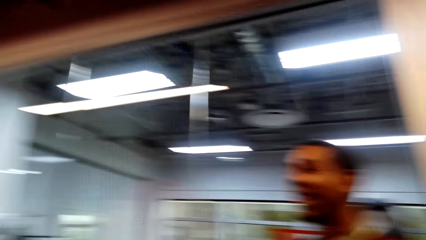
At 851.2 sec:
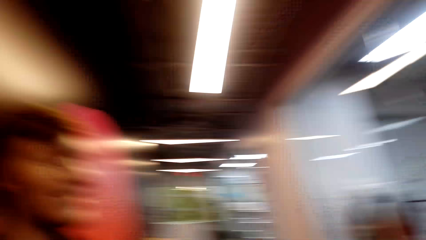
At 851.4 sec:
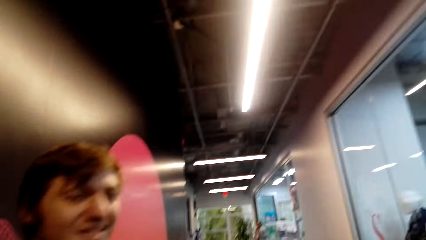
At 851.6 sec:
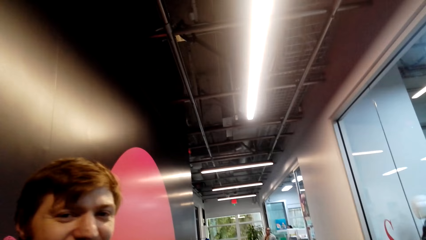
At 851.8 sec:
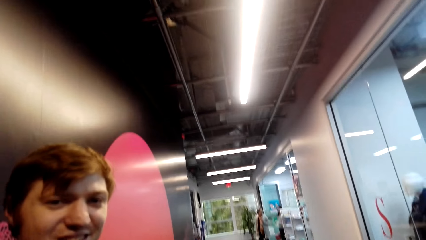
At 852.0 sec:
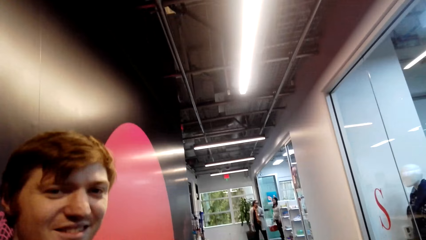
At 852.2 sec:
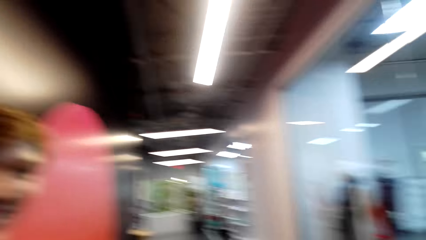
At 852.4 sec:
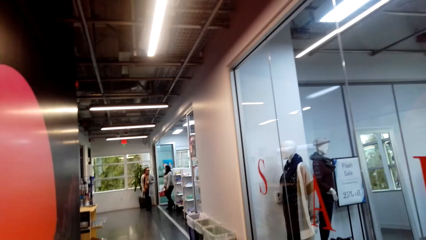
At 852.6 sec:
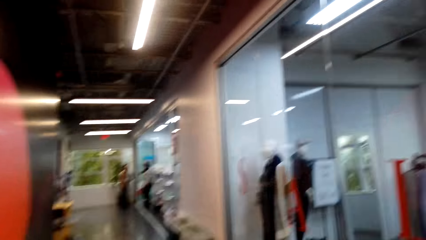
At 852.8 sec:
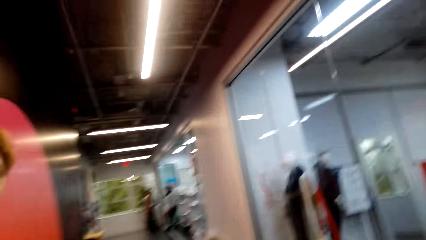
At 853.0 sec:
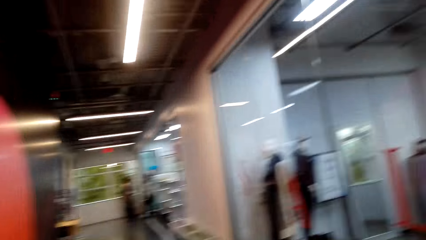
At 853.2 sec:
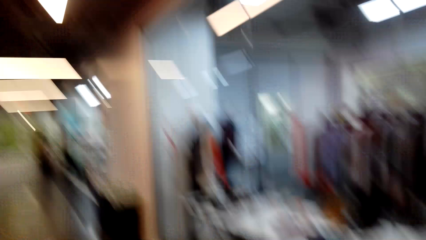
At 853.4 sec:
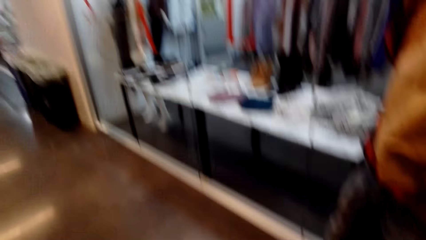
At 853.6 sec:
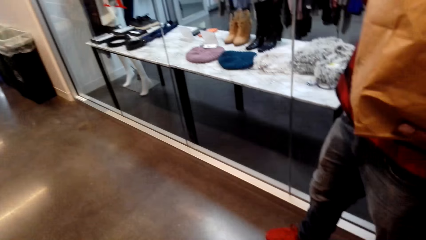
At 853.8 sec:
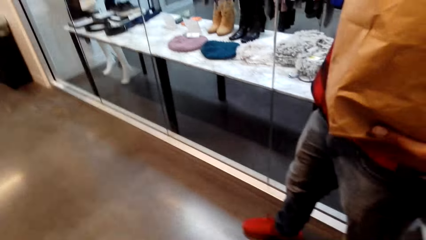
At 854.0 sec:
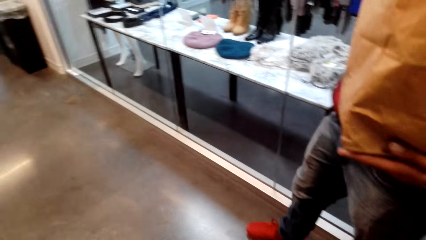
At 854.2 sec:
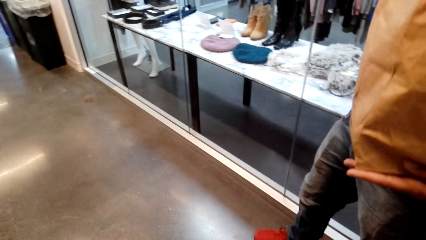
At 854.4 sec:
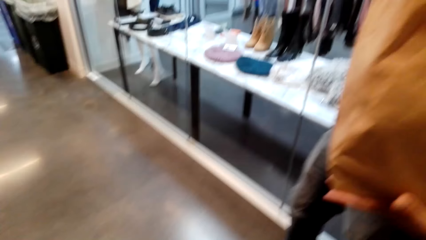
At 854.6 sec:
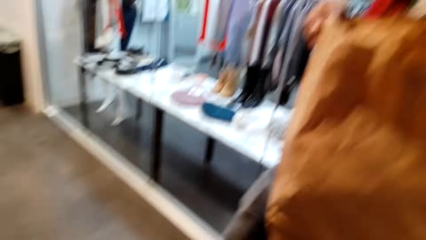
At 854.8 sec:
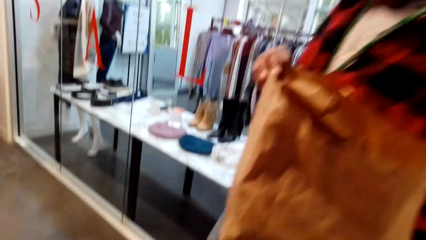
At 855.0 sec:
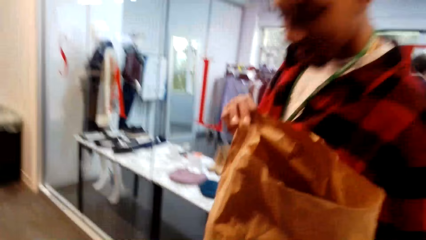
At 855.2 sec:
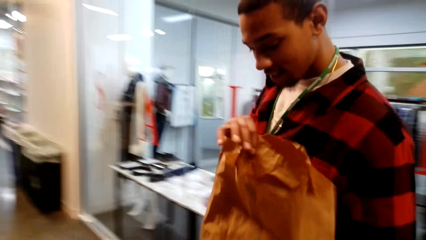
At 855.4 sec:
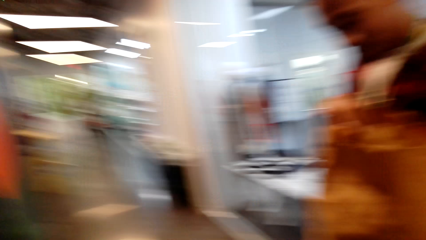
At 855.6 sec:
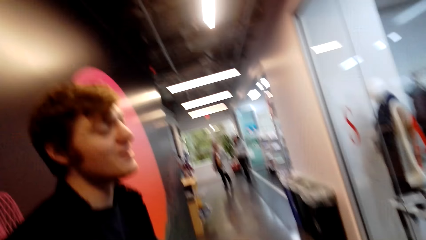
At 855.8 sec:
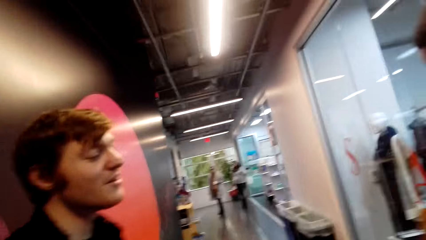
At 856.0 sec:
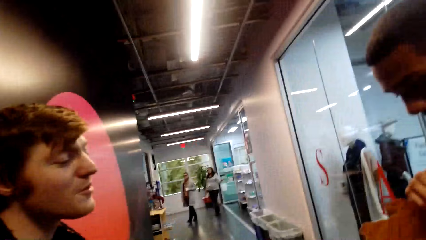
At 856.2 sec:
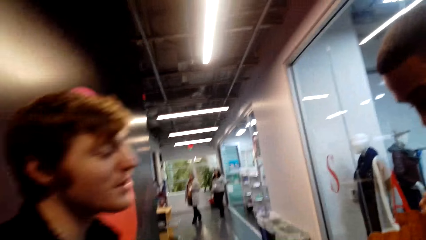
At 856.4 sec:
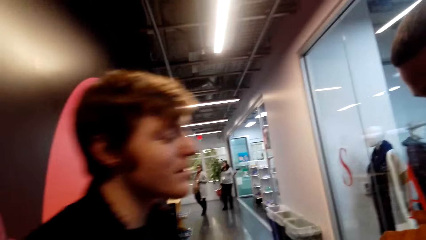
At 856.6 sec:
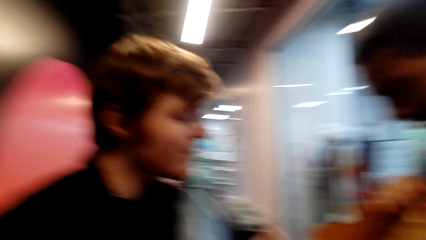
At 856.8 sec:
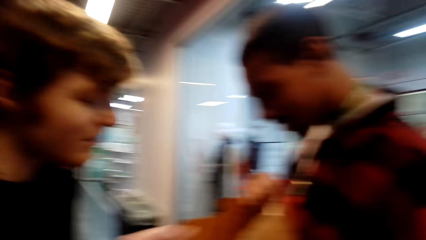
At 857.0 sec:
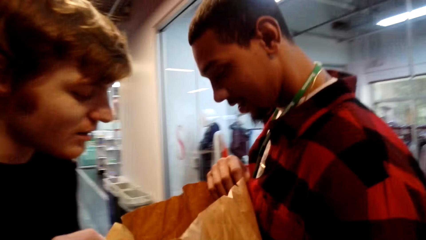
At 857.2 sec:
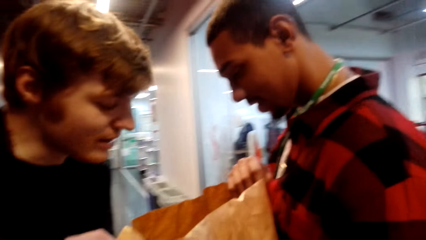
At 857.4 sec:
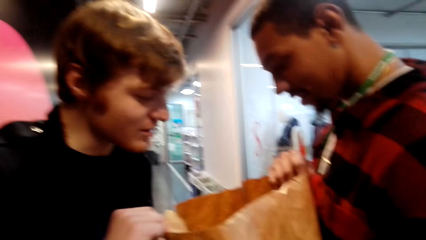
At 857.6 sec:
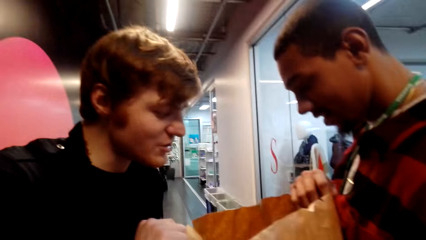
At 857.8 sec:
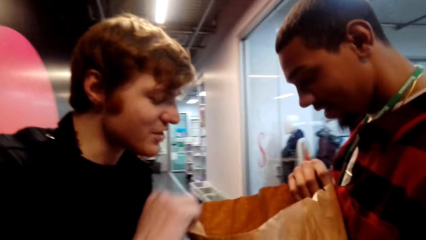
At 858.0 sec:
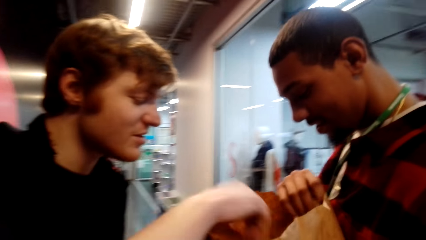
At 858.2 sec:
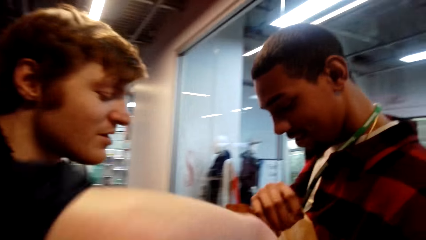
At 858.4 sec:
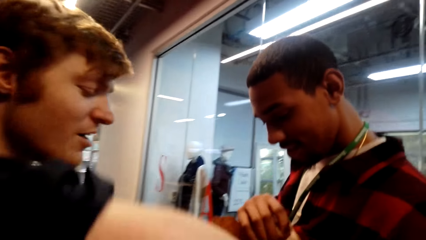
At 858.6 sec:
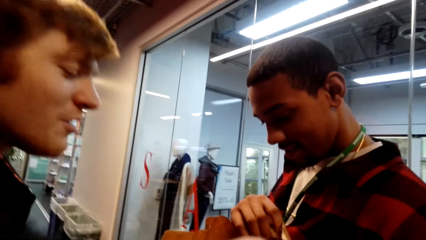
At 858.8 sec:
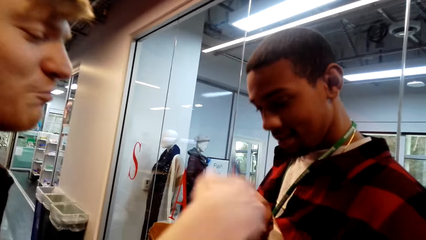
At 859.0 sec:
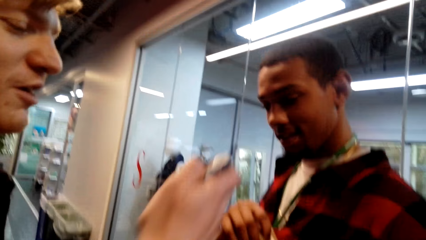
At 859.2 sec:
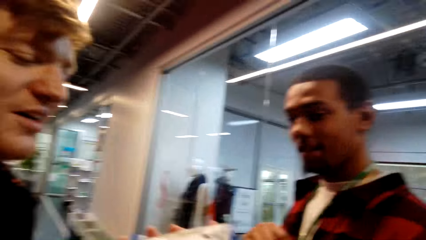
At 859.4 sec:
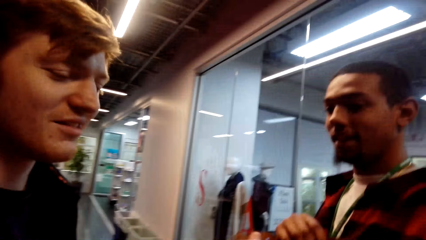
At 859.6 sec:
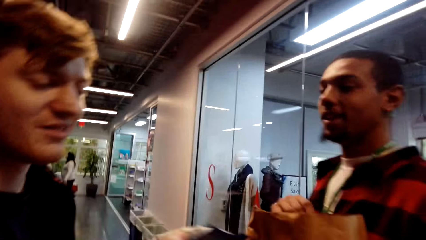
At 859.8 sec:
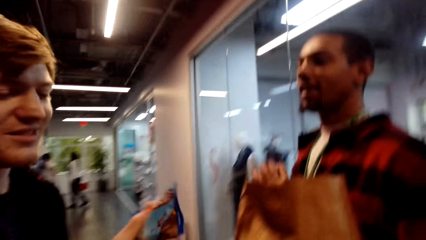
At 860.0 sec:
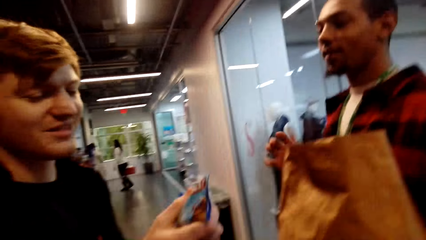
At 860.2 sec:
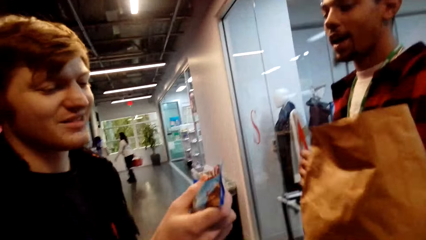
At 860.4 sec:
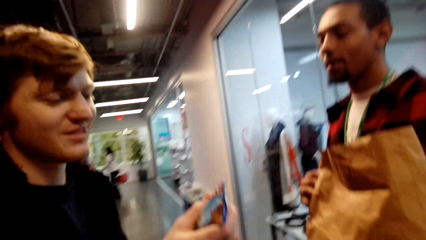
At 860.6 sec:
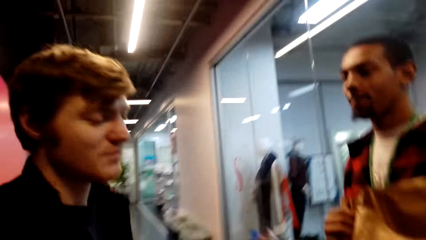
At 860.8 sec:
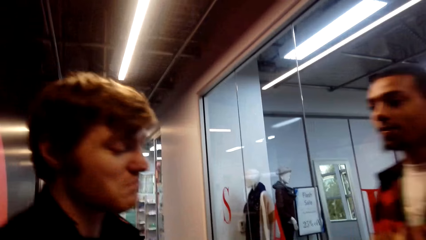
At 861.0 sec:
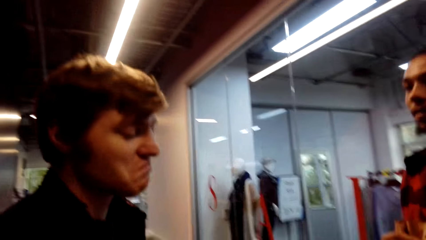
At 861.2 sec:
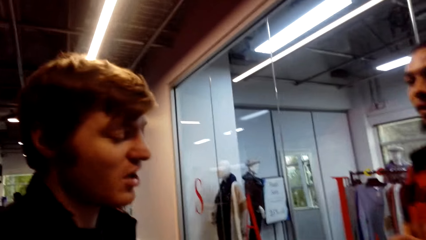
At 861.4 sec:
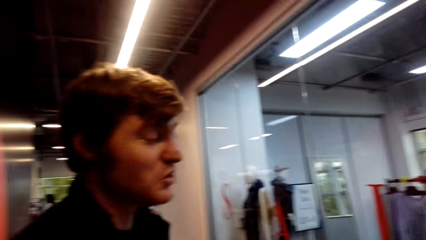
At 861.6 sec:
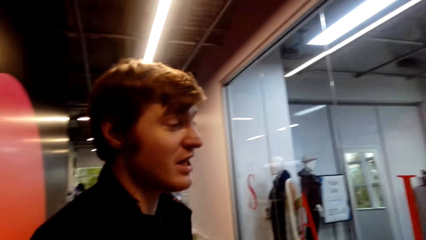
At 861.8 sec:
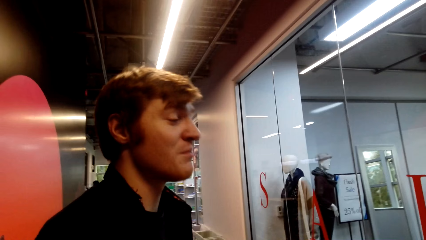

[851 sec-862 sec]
A man stares inside the shopping bag. Another man shows the bag to the first man. The first man picks up the packet from the shopping bag. The camera wearer stares at the first man and the other man.

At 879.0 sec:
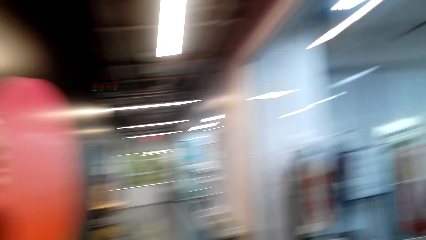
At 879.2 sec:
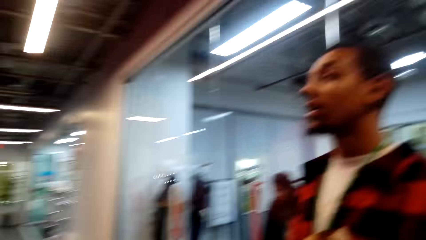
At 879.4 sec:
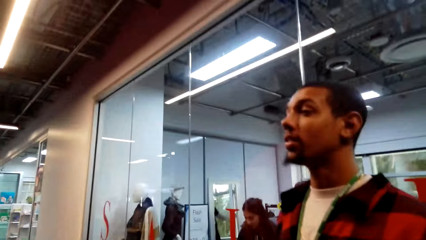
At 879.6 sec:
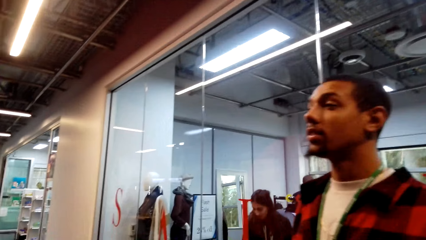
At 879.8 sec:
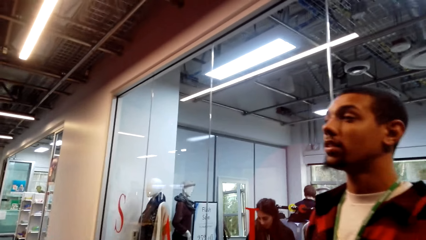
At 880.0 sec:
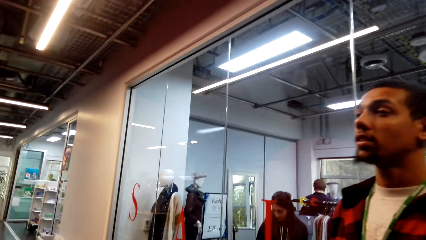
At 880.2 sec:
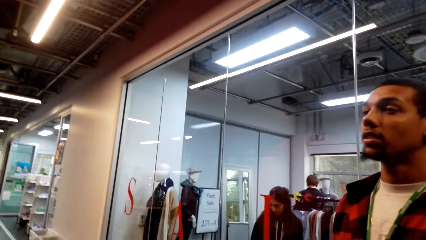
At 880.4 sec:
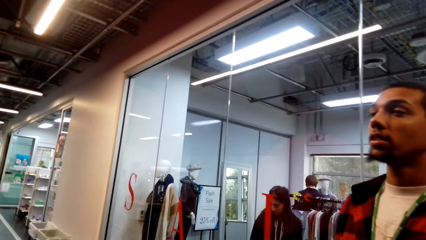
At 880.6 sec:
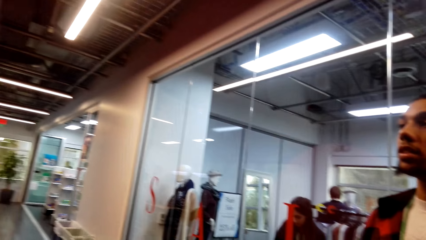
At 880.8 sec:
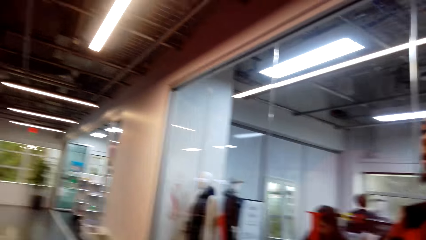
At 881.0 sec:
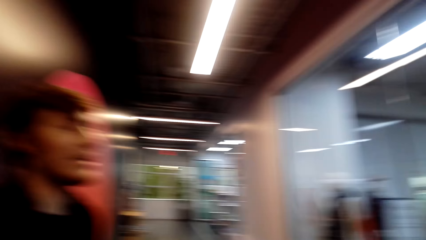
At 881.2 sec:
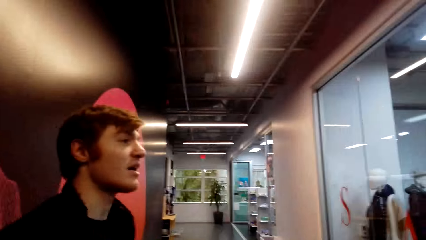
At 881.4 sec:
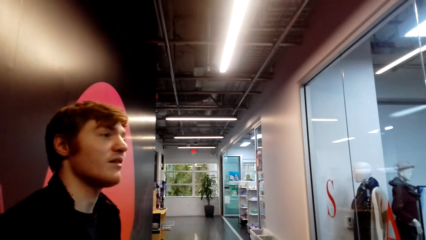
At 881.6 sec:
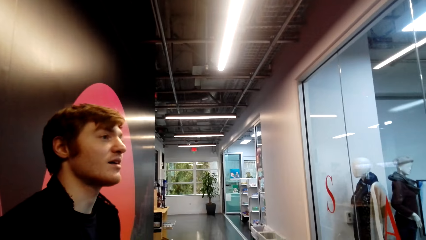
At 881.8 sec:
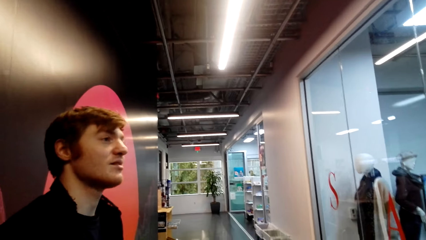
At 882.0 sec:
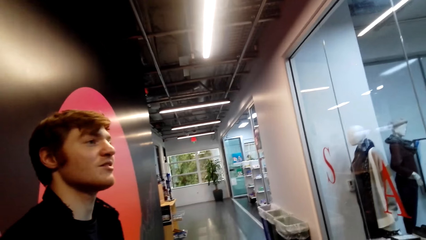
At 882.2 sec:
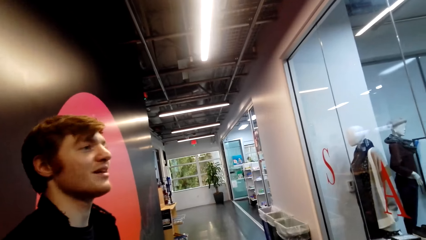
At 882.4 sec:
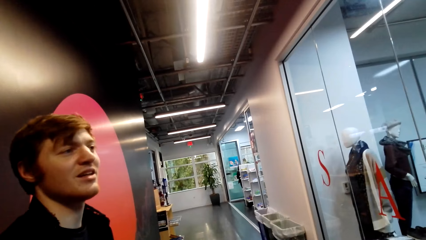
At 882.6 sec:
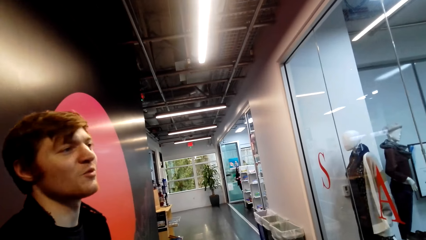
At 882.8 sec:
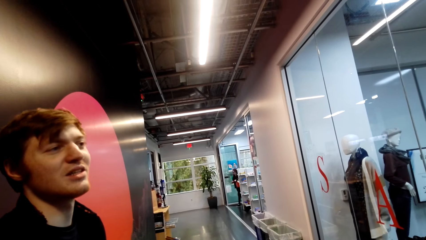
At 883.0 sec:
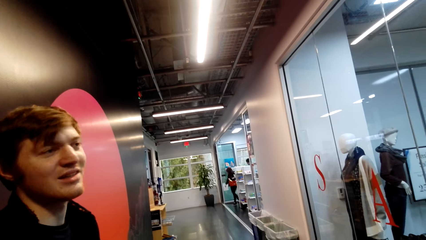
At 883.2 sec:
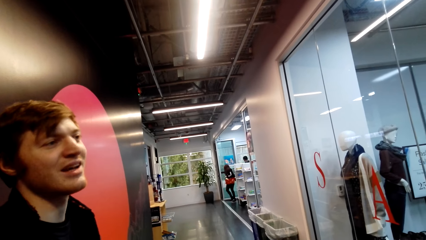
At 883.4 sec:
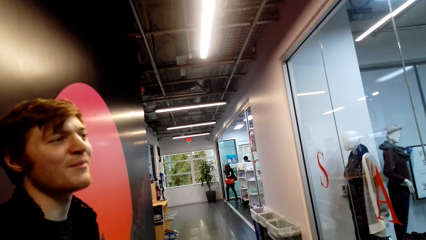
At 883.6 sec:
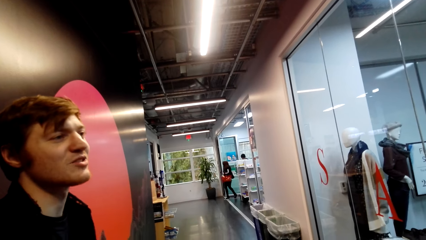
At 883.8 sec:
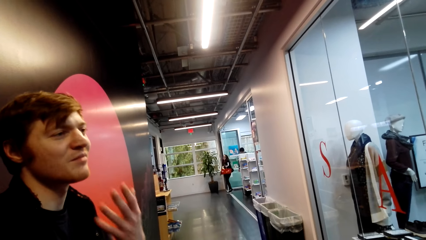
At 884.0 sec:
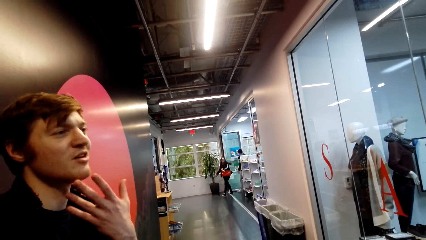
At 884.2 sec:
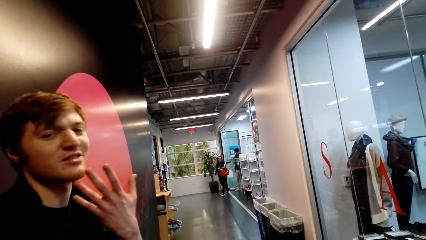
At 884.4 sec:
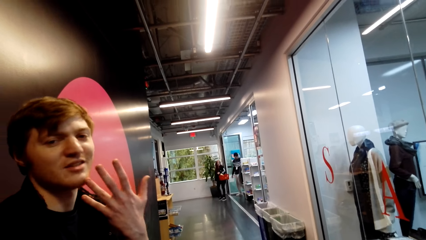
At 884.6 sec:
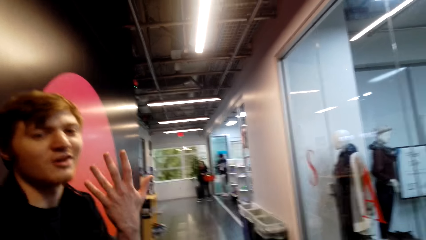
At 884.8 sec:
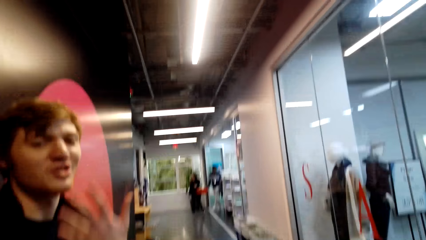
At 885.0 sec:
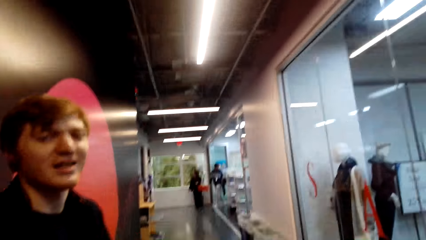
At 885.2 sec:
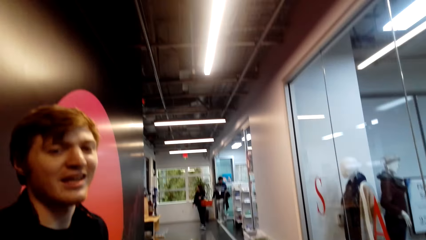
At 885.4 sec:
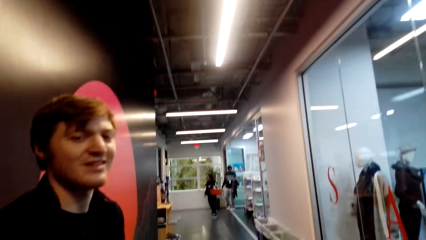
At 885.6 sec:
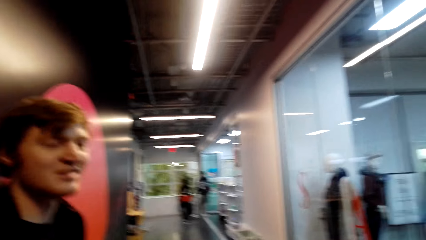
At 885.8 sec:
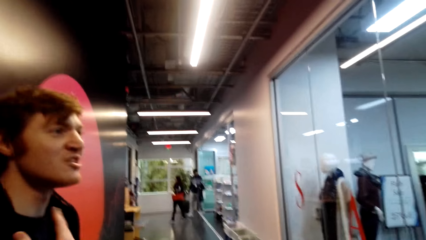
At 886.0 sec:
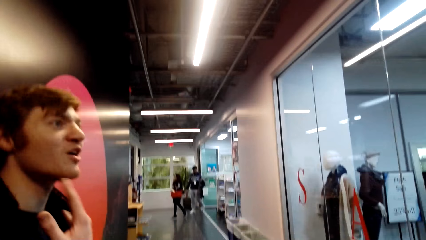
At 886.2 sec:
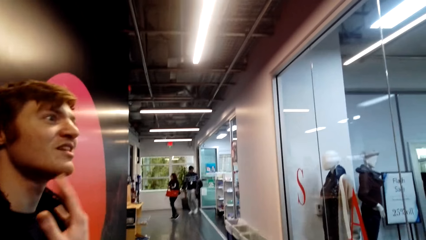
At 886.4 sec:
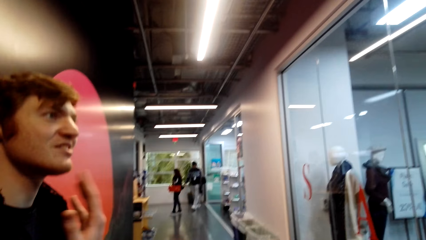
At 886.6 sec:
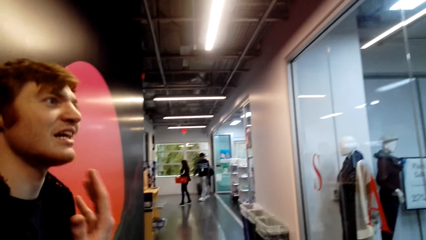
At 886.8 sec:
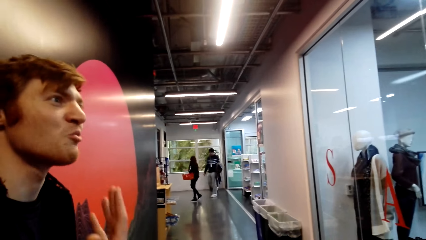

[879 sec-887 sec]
The camera wearer looks around the mall. They stare at a person. They look around the mall. They stare at another person. The other person talks to the first person and the camera wearer. A man demonstrates with the left hand.
